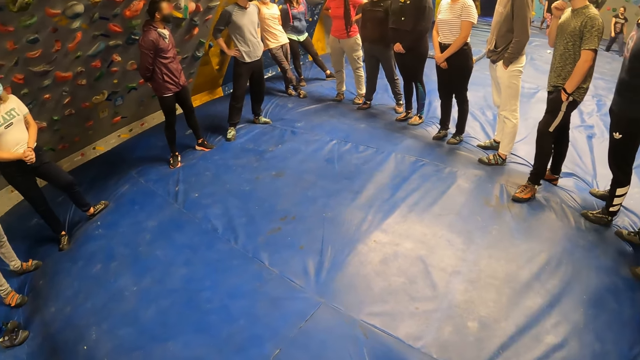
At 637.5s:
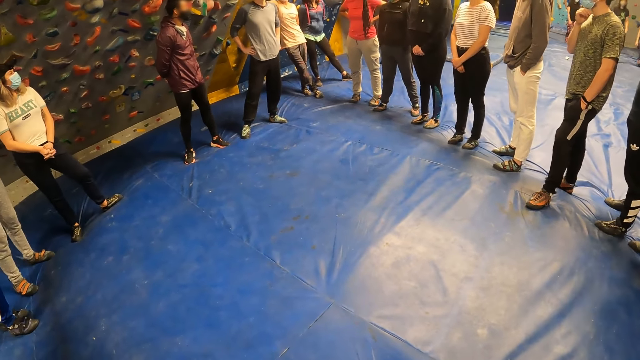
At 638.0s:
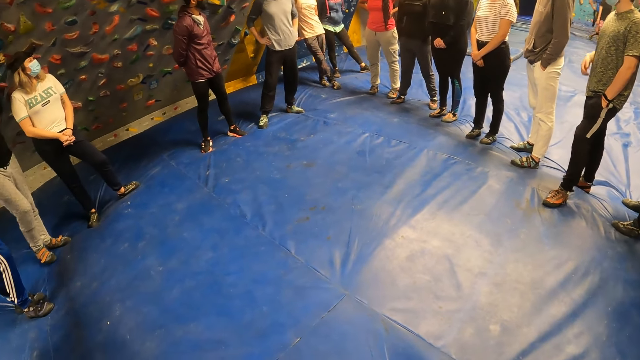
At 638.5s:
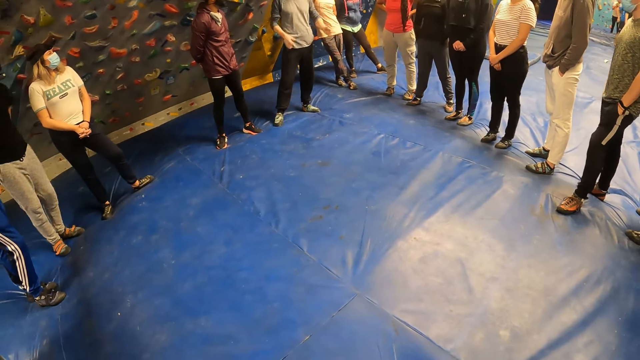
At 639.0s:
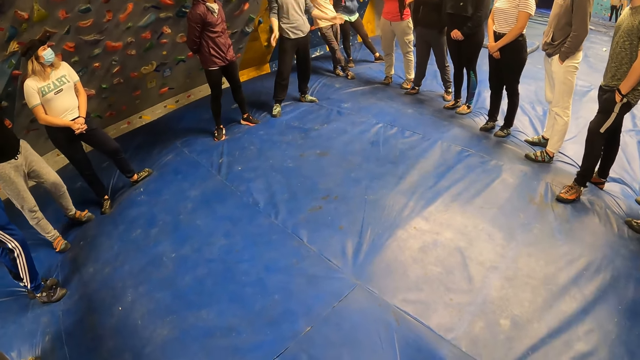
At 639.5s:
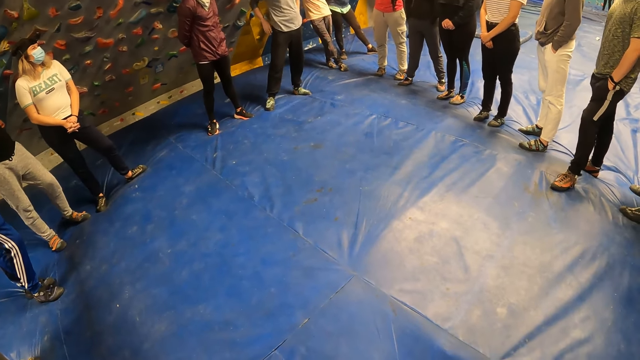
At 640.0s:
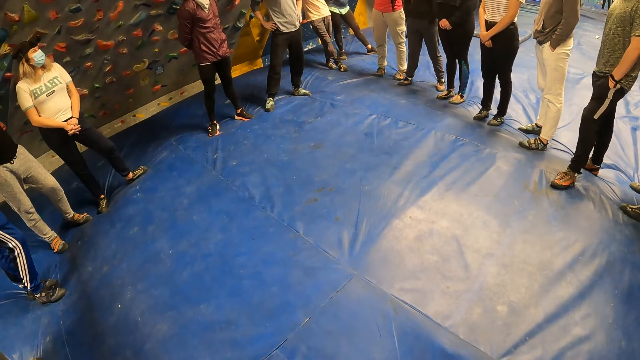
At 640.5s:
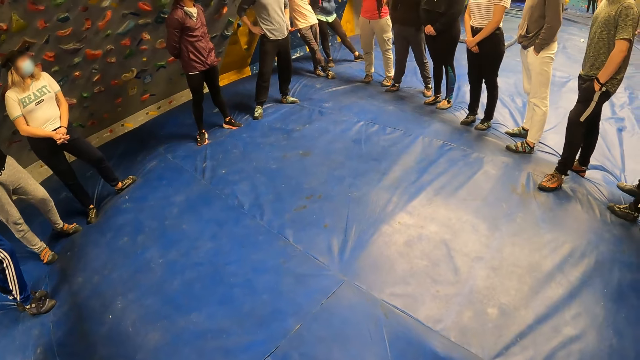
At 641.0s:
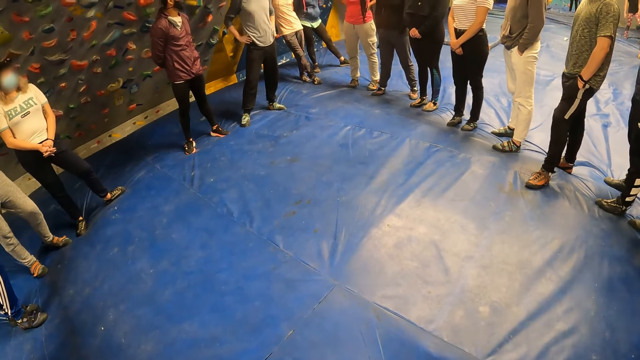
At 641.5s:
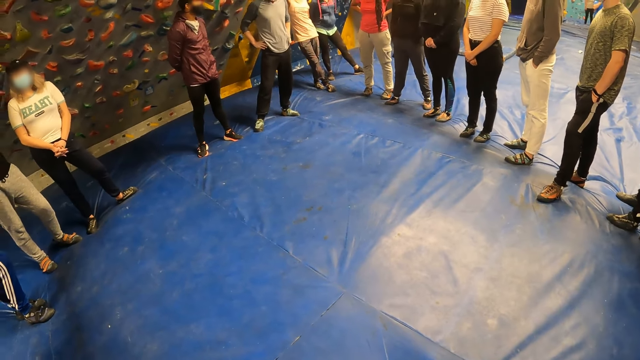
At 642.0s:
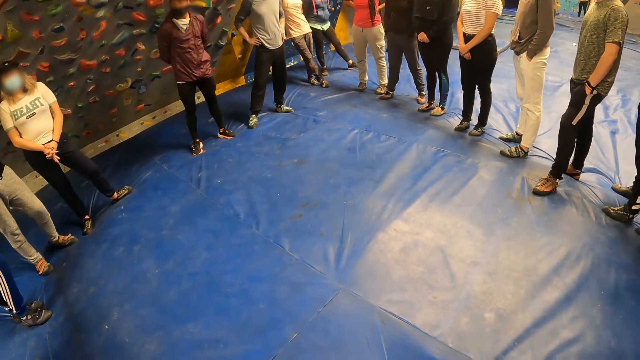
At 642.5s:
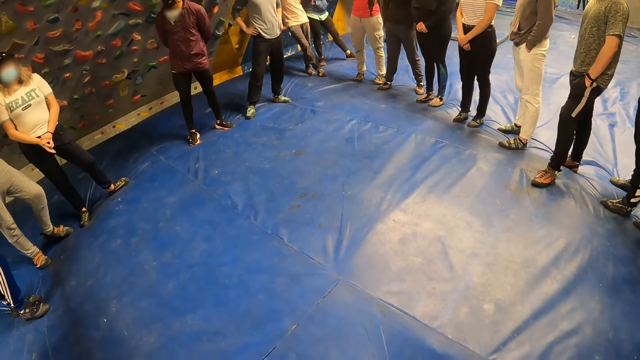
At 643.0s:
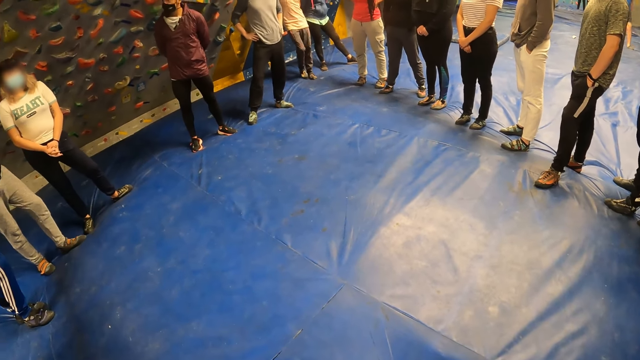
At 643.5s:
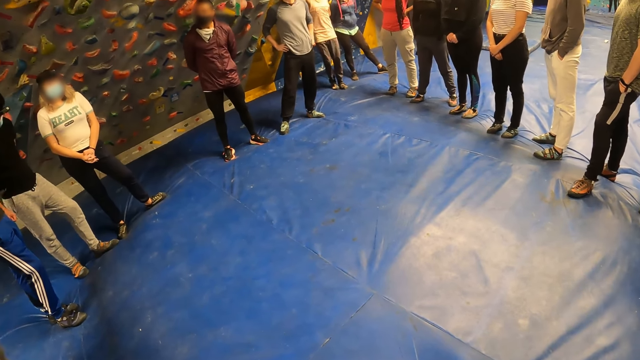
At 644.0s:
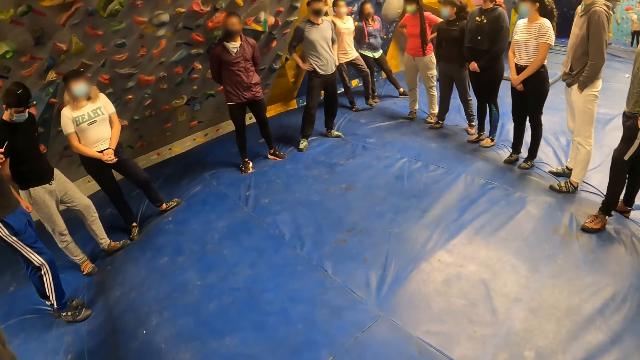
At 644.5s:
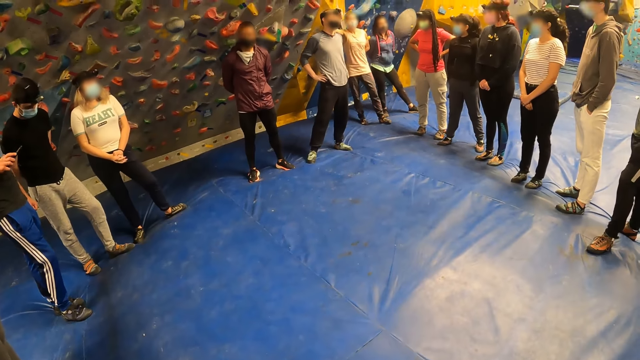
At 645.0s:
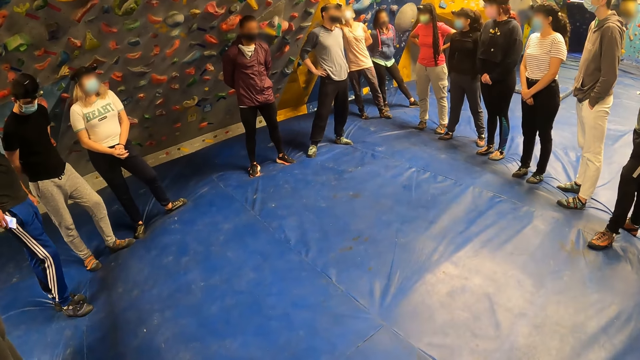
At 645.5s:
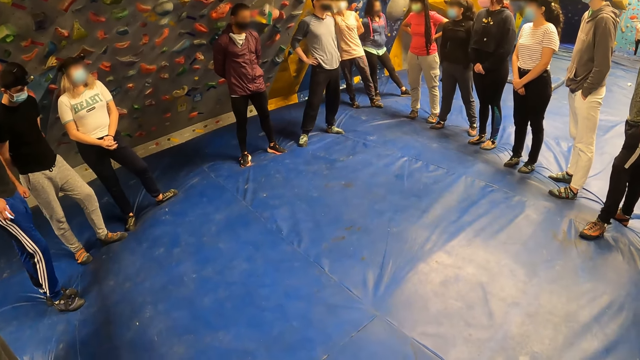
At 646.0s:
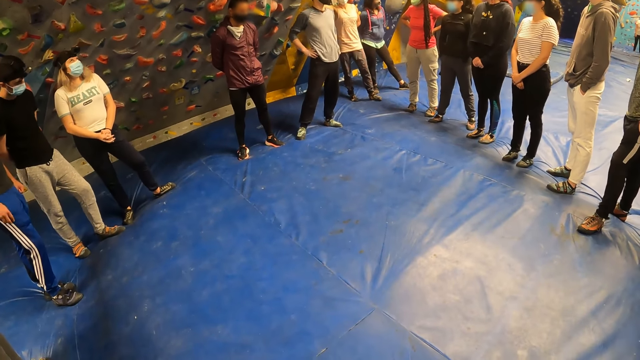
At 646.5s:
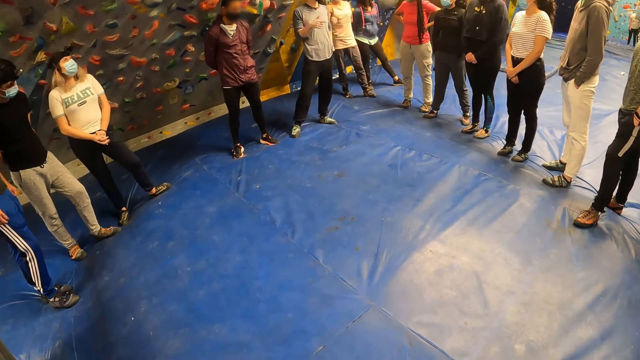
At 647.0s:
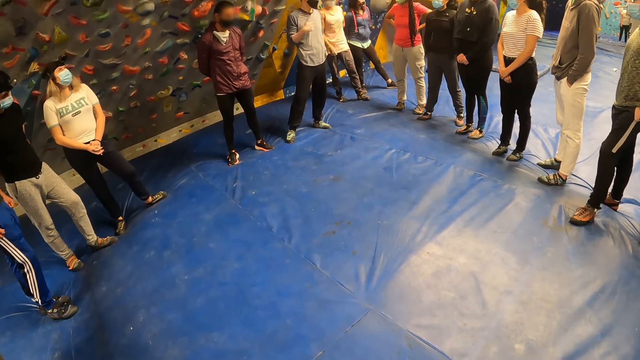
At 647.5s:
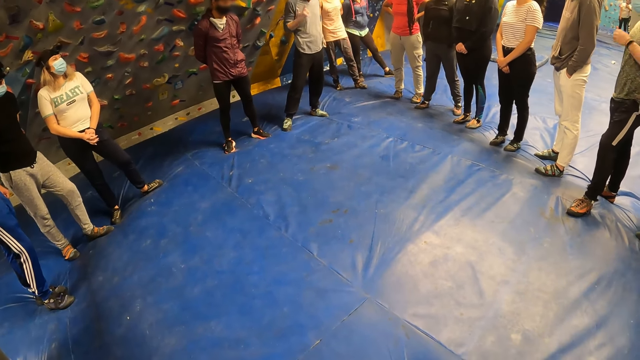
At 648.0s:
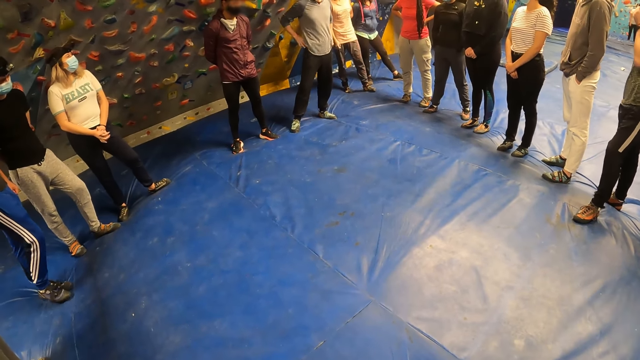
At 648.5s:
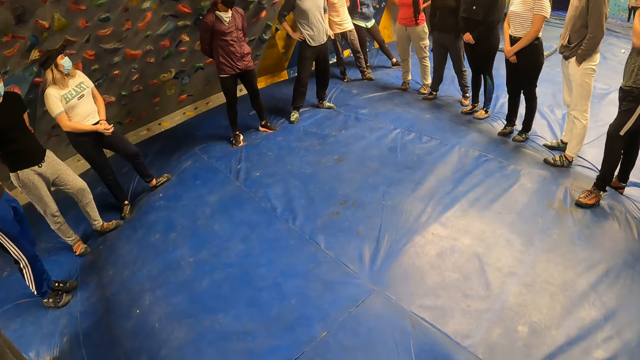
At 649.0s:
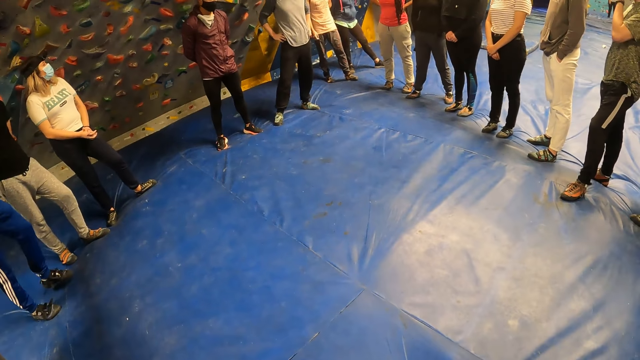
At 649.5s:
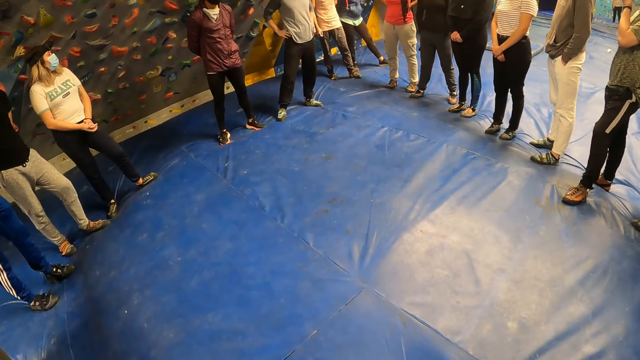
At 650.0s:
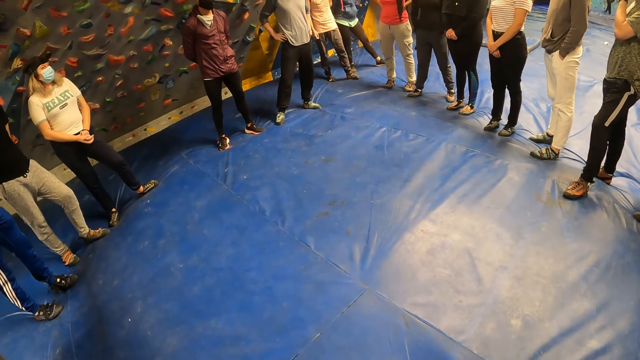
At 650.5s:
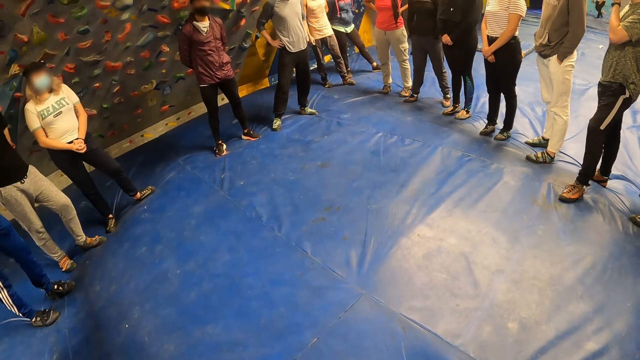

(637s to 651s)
A man puts a phone in his pocket with his right hand. Another man demonstrates to a group of people with his right hand. A third man touches his face with his left hand.

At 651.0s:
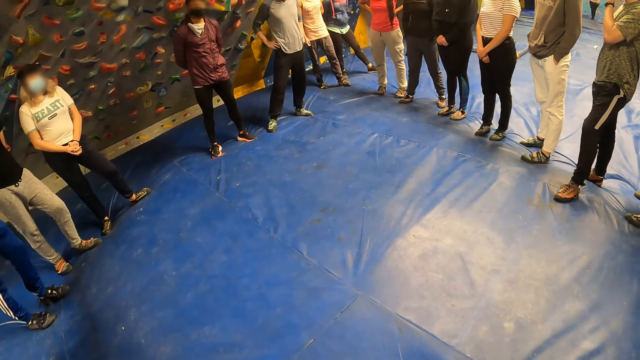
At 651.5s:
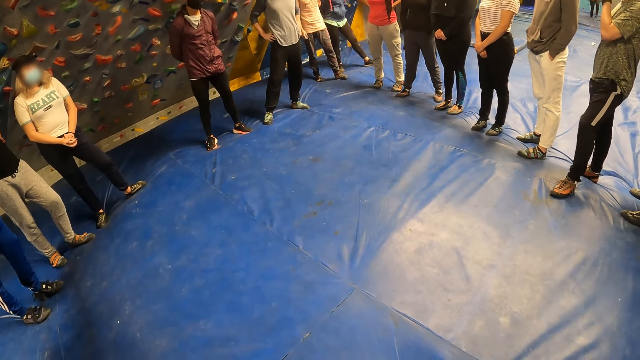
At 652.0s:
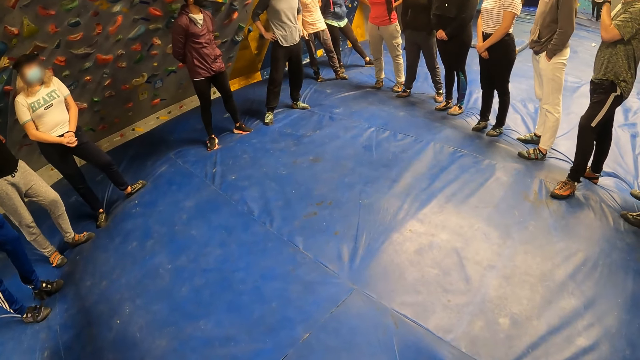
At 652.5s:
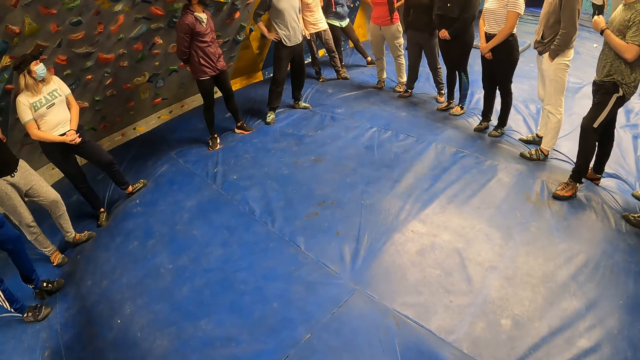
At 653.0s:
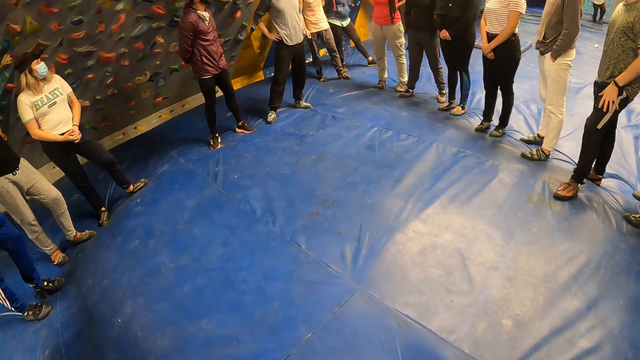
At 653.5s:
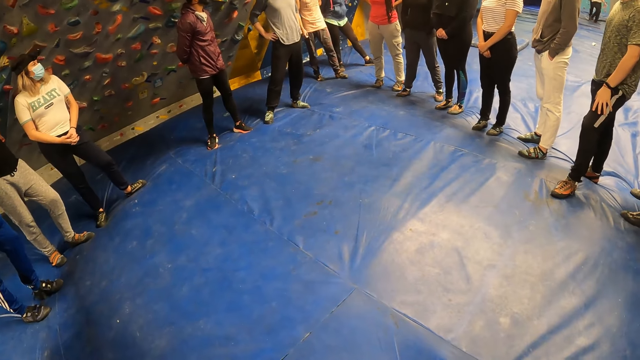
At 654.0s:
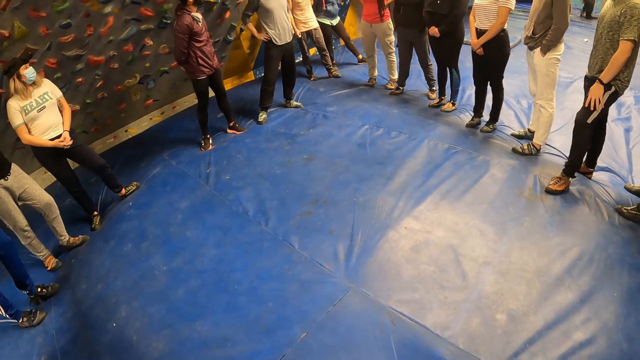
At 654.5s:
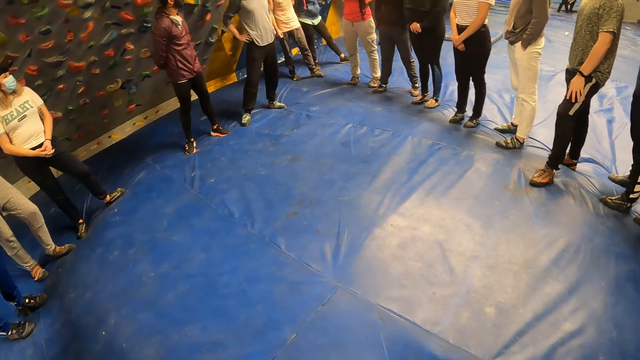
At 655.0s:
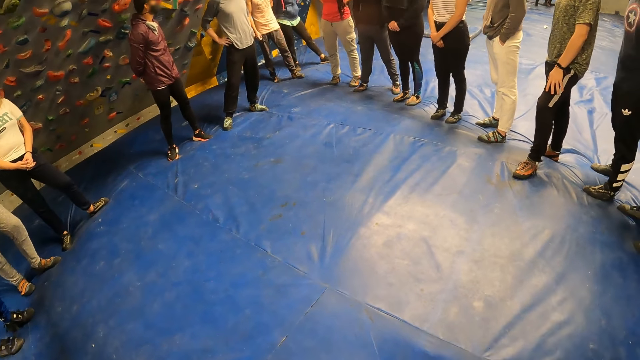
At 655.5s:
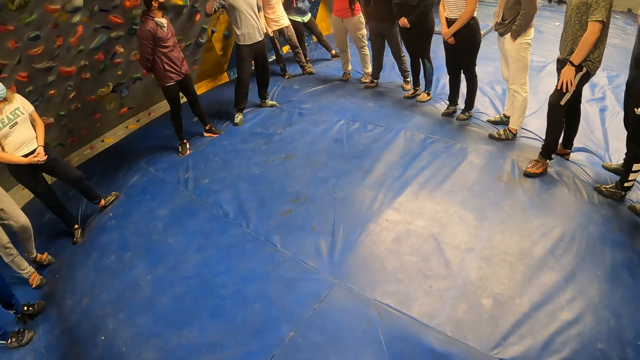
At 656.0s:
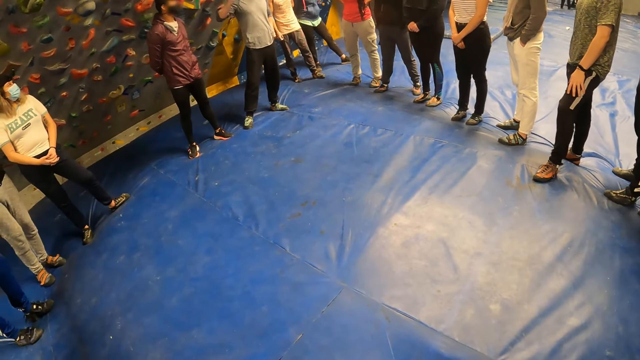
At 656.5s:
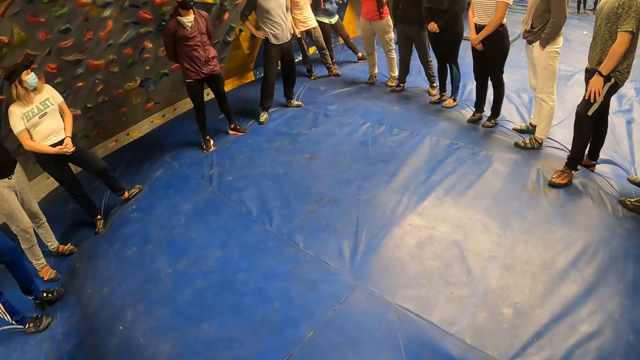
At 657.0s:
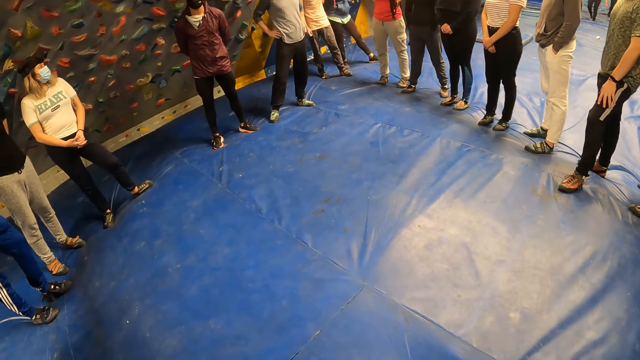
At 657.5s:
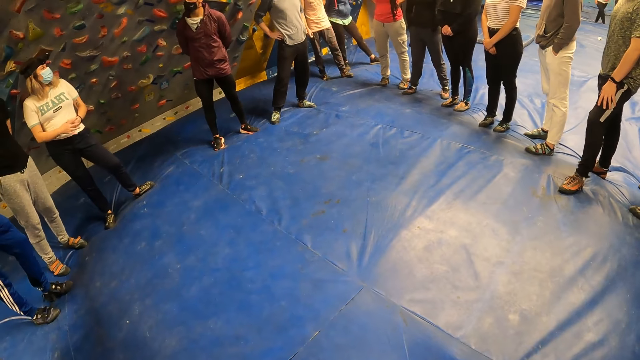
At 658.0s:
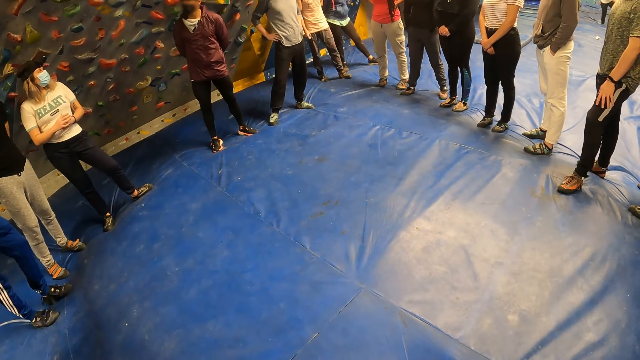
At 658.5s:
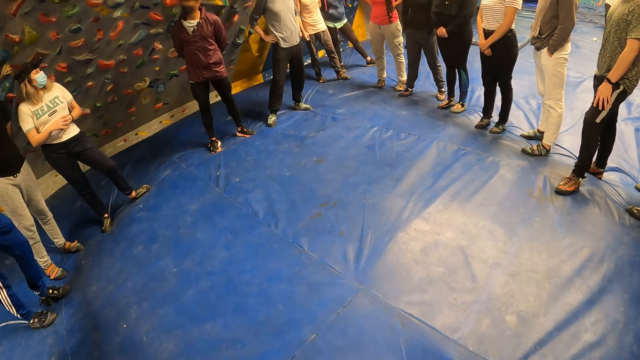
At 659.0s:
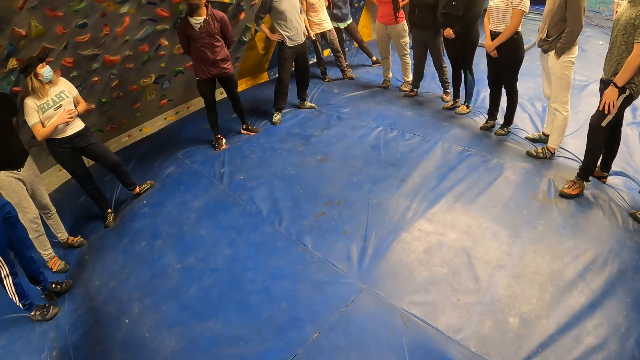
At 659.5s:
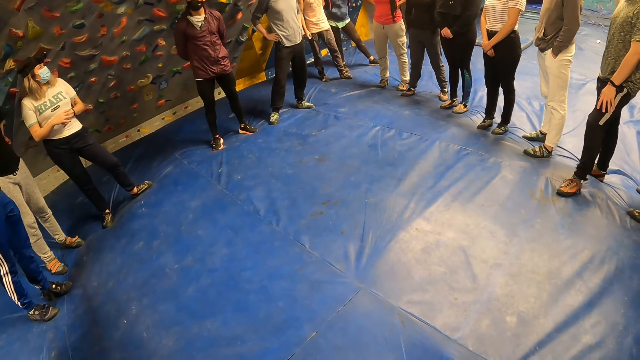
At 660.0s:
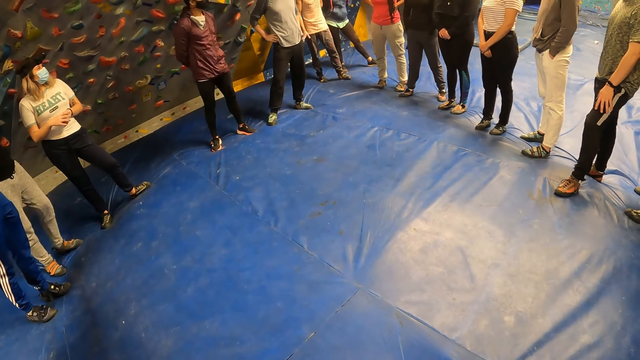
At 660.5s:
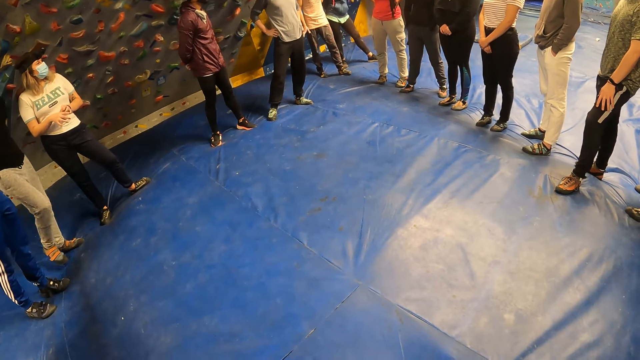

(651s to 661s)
The man removes his left hand from his face.
